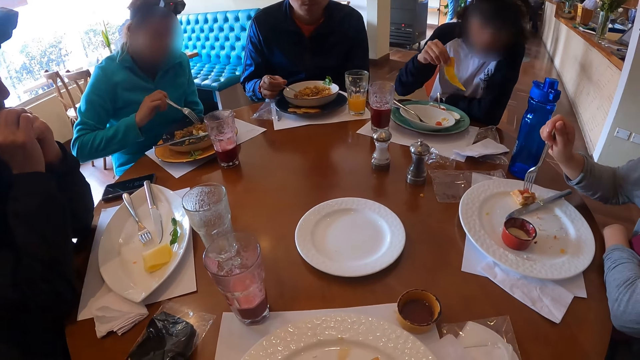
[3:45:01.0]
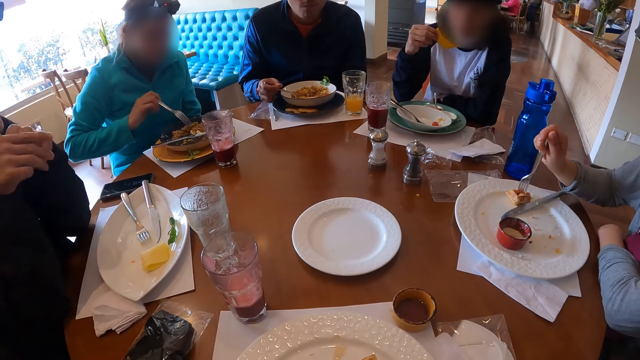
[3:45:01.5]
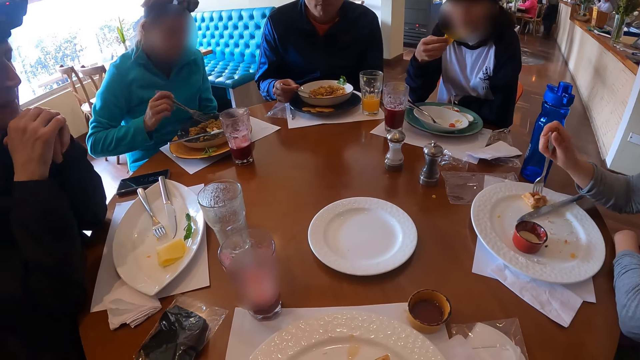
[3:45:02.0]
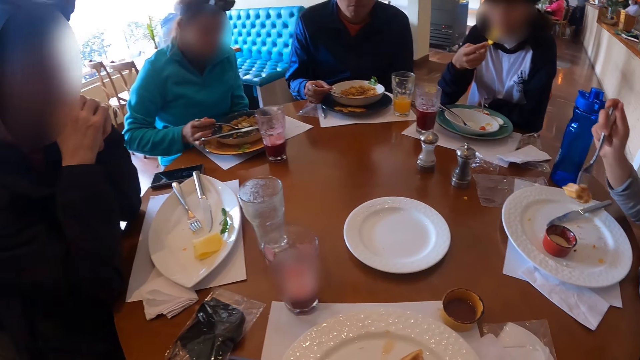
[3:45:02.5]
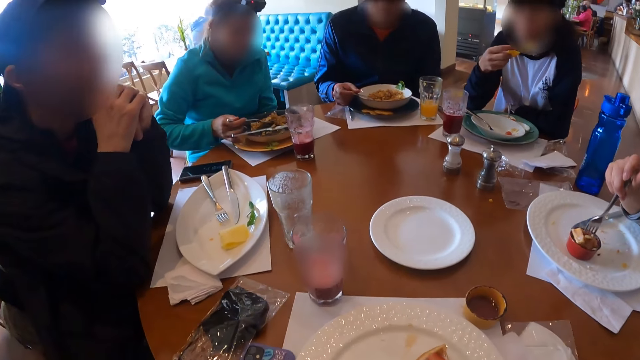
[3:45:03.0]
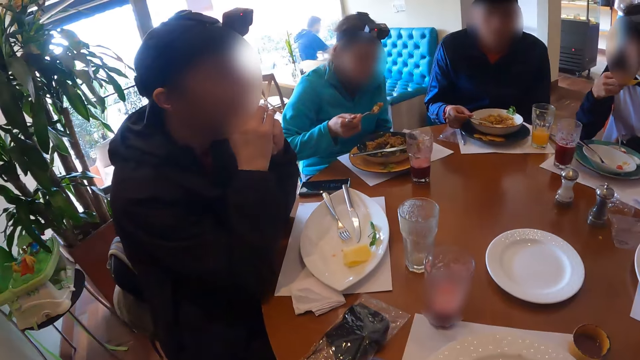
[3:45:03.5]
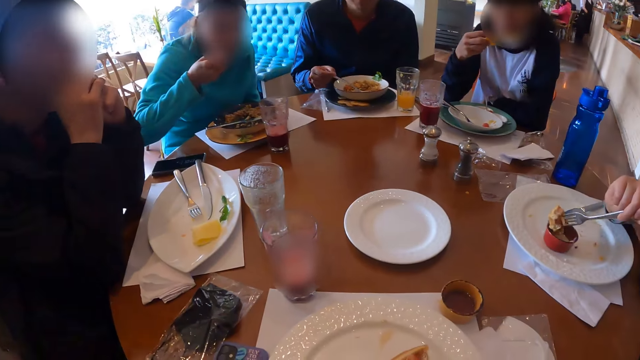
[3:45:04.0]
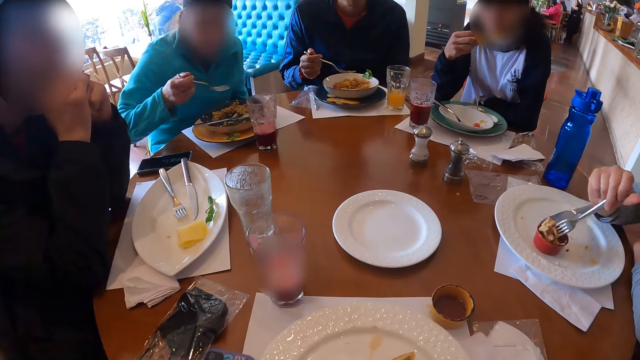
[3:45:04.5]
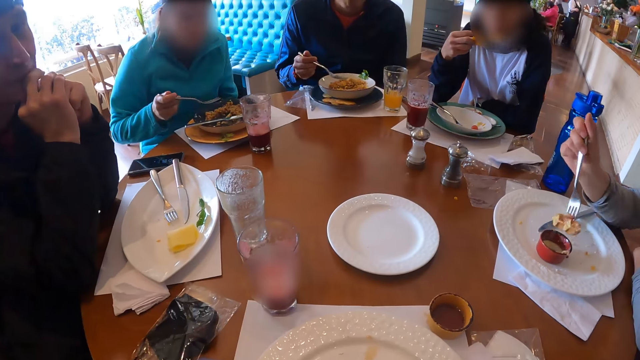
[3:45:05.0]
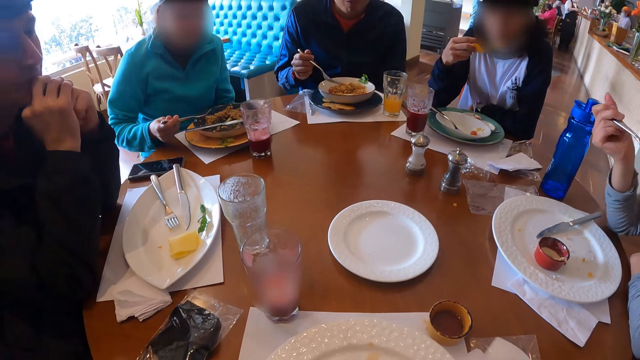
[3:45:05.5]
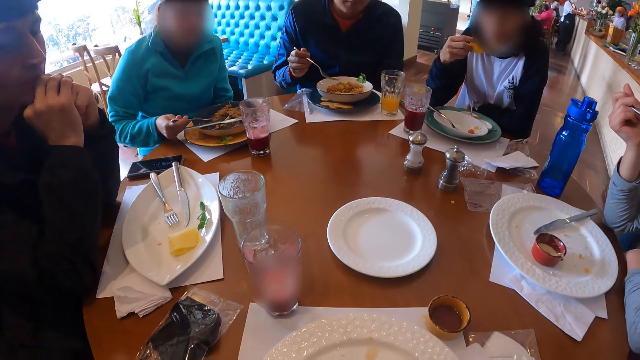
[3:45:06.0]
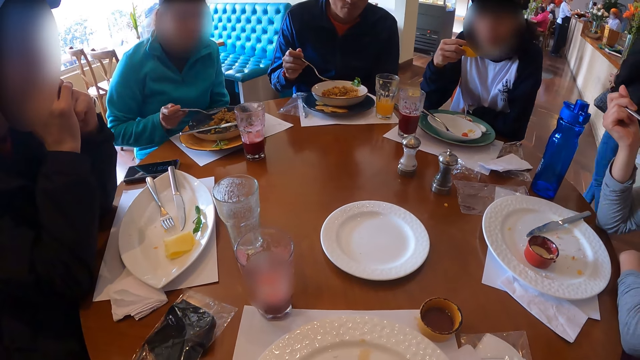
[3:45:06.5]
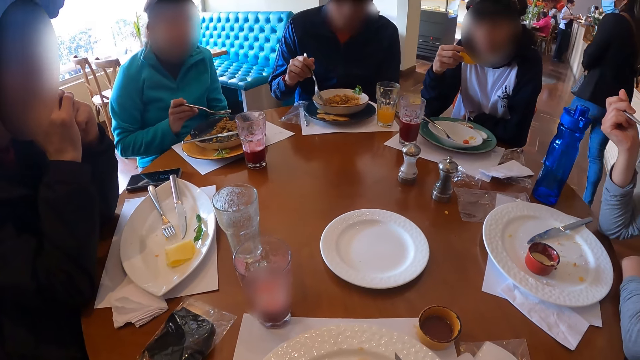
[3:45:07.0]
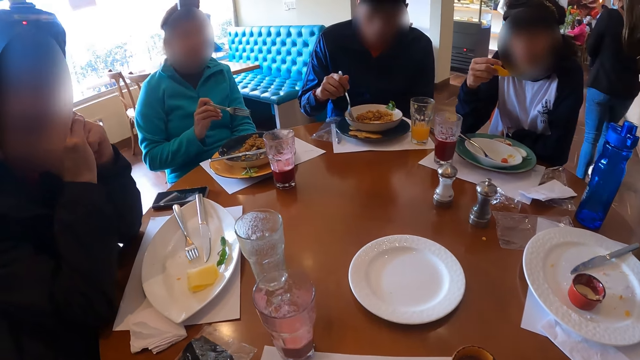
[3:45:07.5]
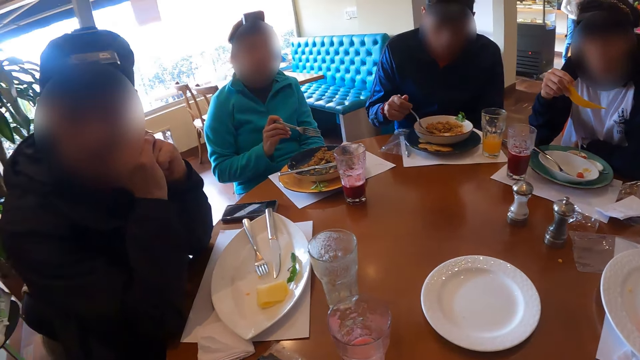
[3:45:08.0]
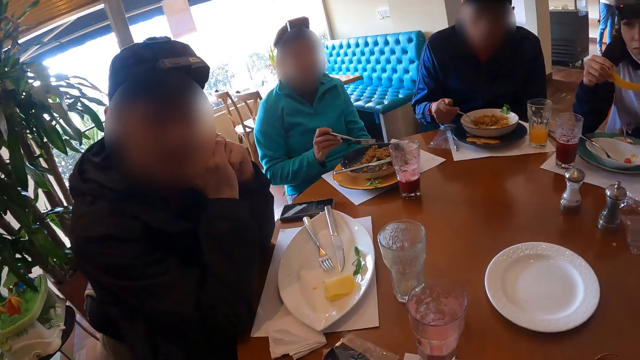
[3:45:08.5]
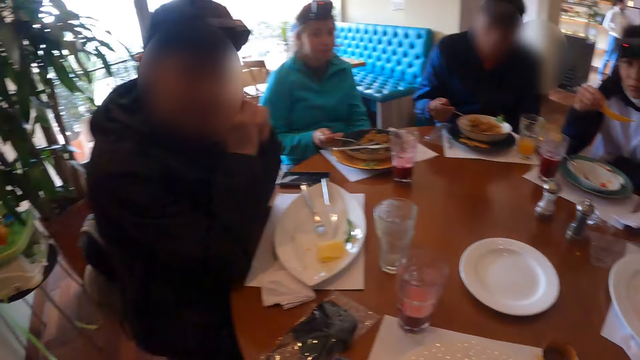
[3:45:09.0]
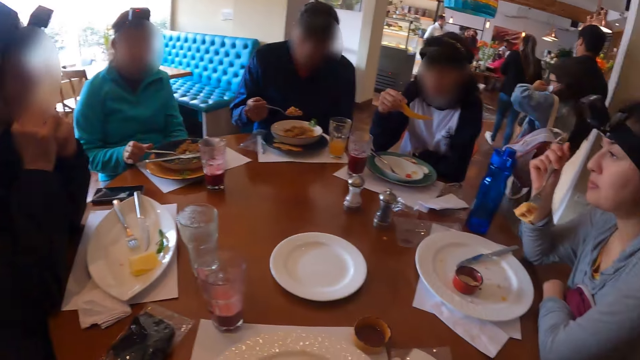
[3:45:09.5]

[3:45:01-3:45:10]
A man drops the fork on the plate with his right hand. Another man eats pizza from the plate with the fork in his right hand. The first man picks up the fork from the plate with his right hand. A woman eats egg from the plate with the fork in her right hand.

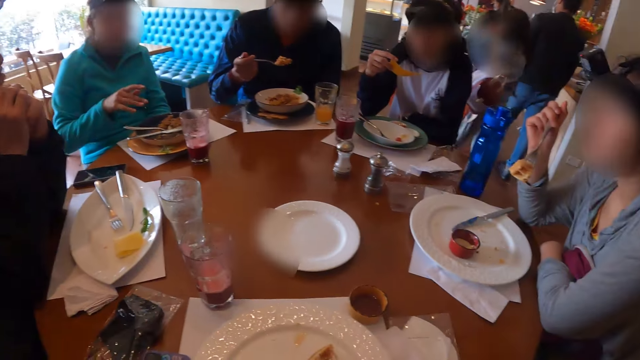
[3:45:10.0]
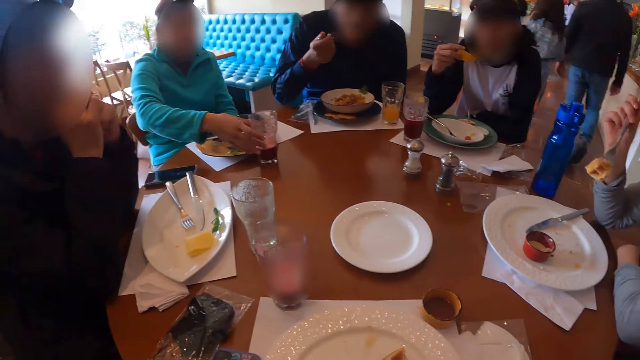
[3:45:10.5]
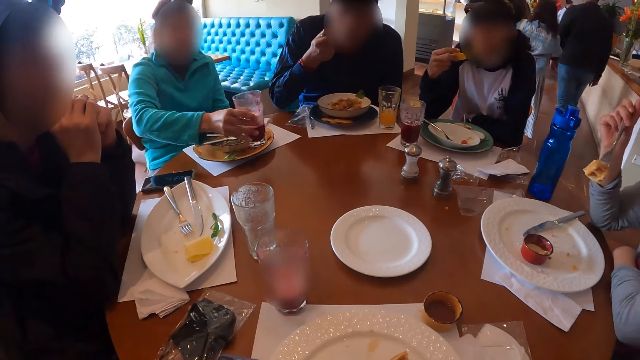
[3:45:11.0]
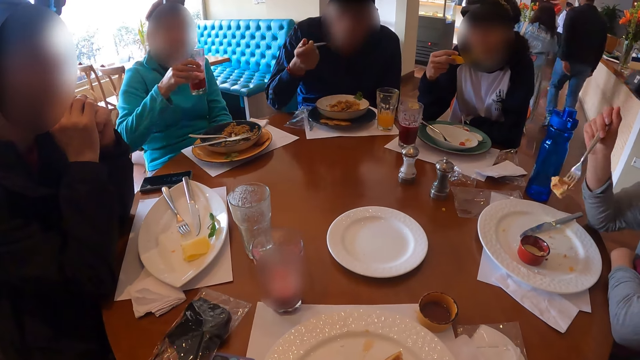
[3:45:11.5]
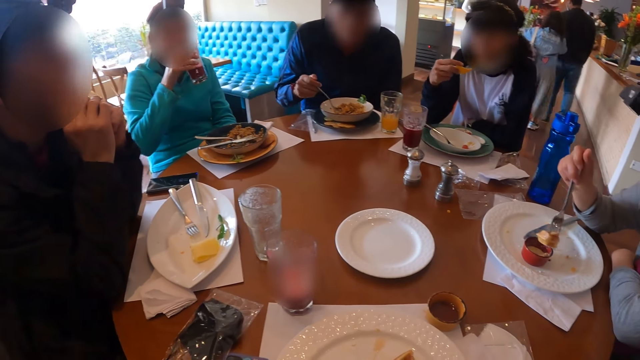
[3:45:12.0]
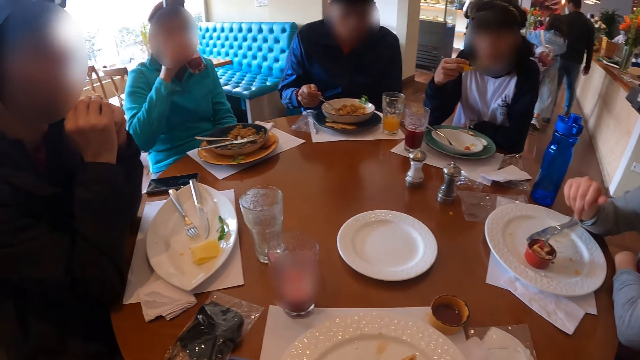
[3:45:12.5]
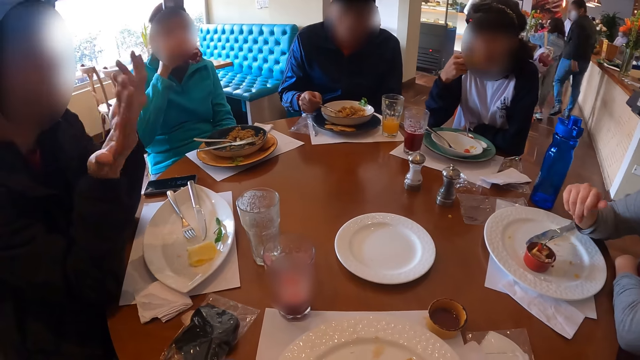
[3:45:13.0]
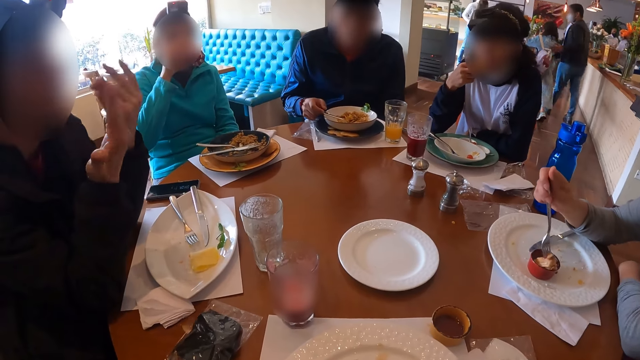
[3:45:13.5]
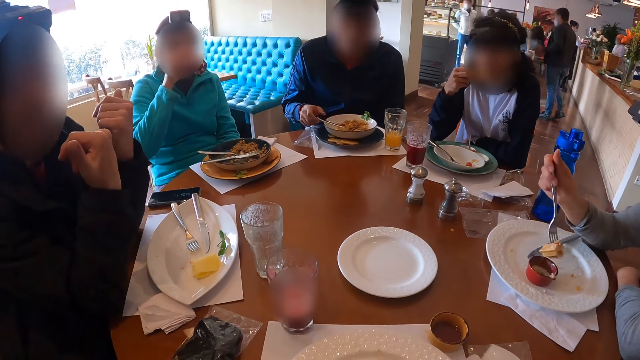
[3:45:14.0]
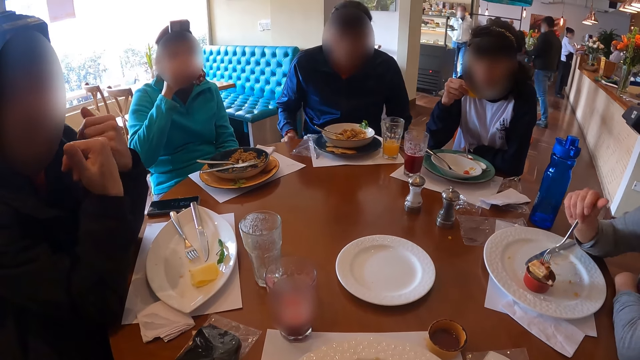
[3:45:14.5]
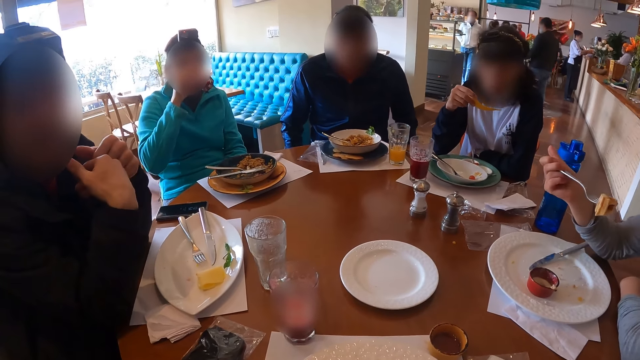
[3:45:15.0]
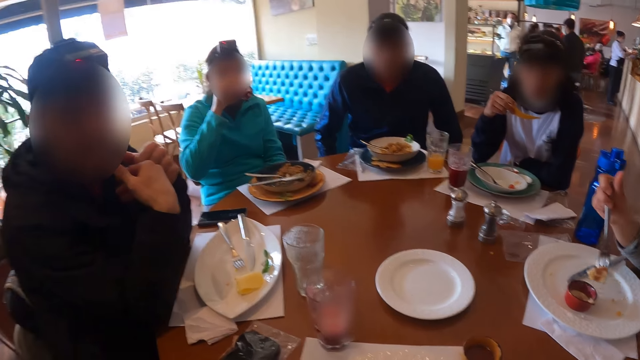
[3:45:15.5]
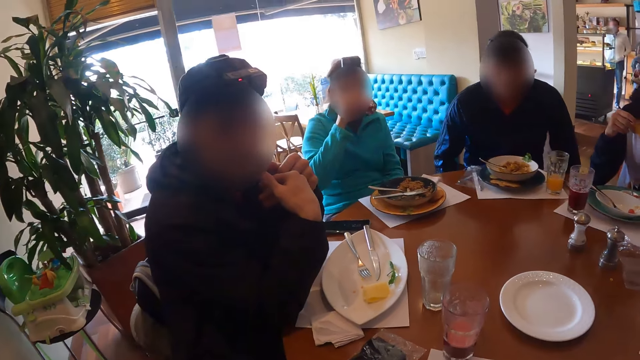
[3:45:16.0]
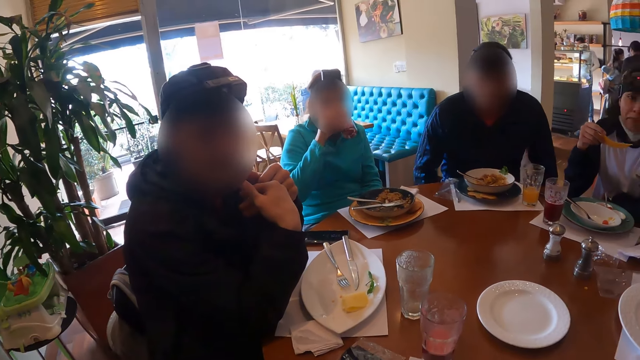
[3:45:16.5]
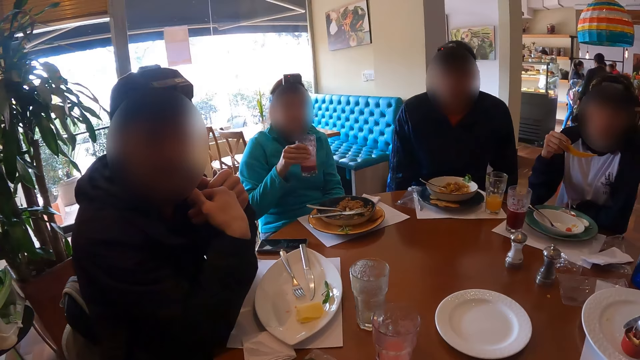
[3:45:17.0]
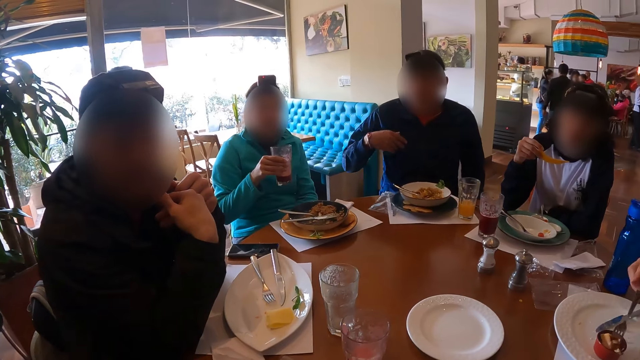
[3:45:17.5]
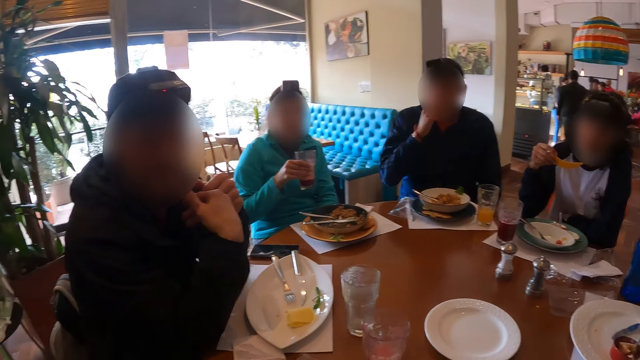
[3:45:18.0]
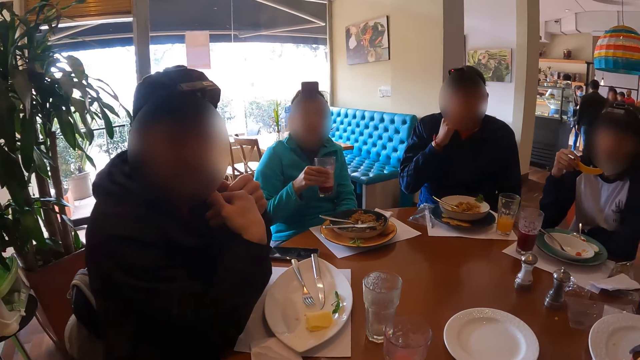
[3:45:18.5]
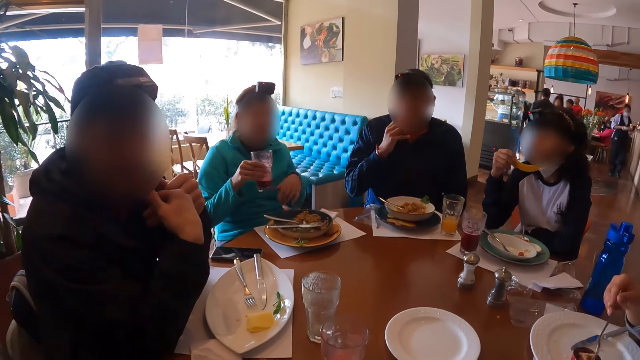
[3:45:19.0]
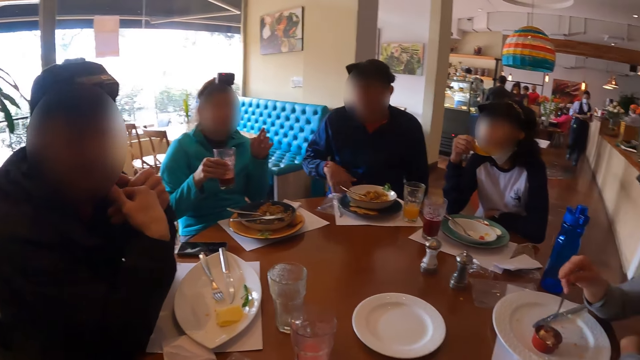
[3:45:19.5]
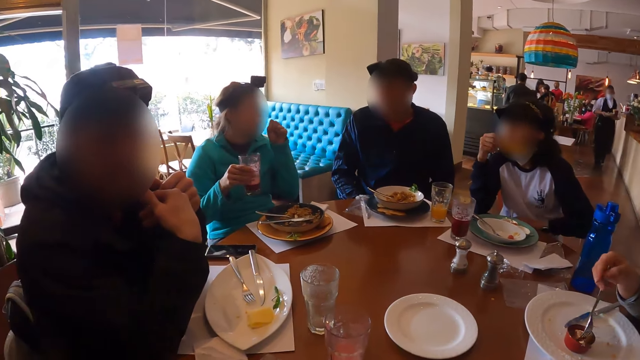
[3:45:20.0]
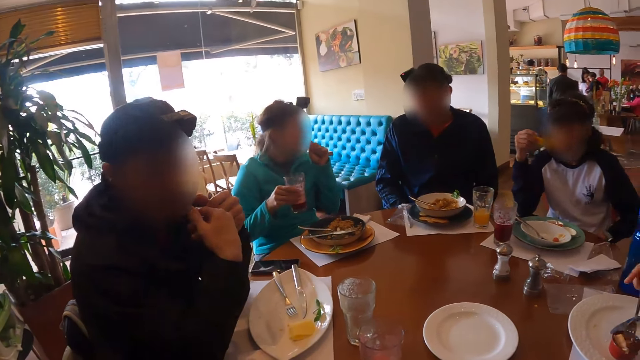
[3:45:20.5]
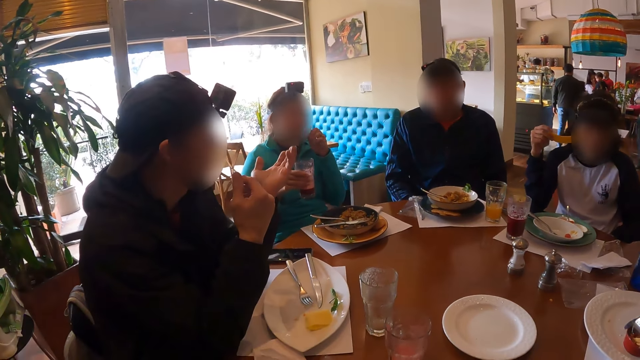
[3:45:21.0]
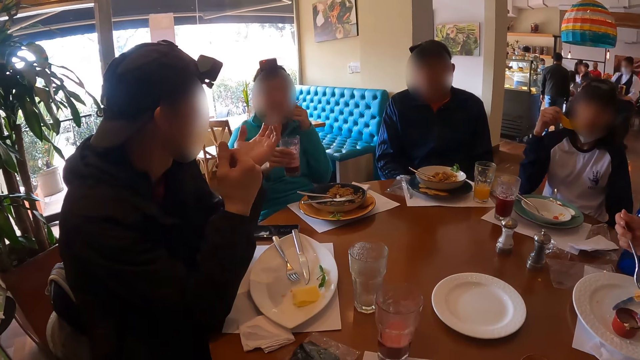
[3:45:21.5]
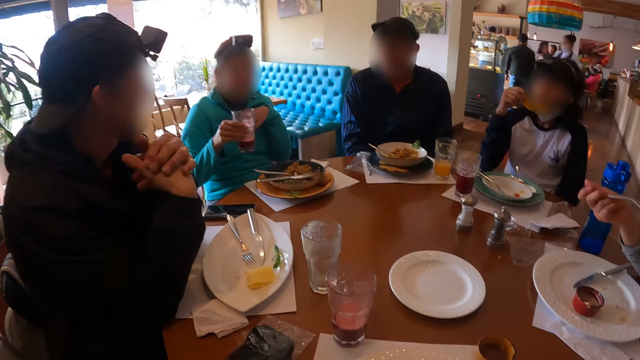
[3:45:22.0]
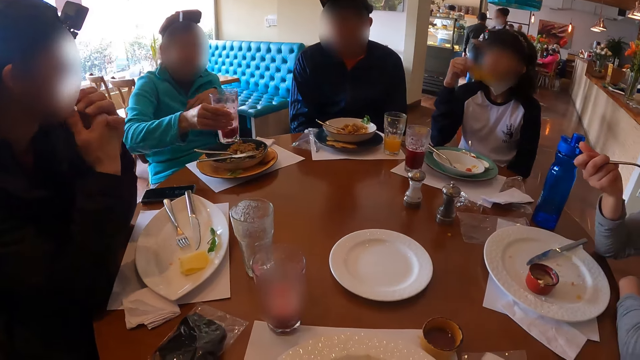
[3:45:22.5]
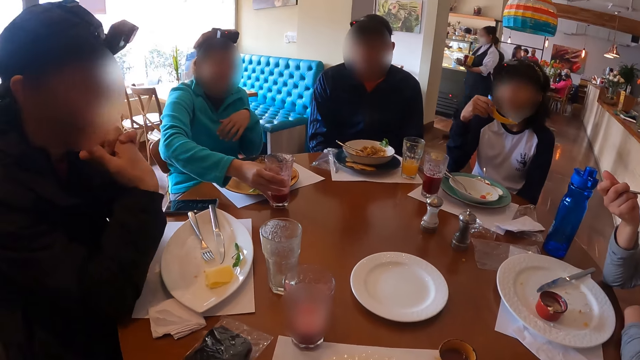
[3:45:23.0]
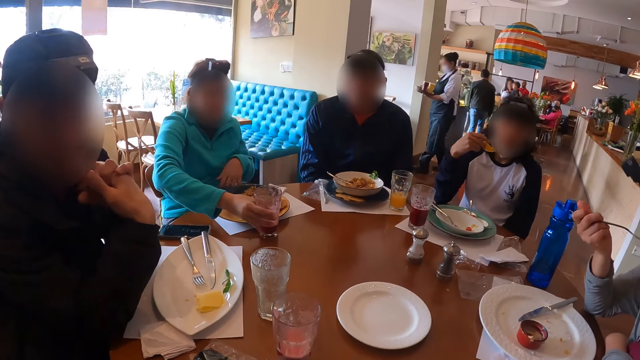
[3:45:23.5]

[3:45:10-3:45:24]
A man eats egg from the plate with the fork in his right hand. Another man picks up the cup from the table with his right hand. A woman eats the potato chip with her right hand. The first man drops the fork on the plate with his right hand. The other man interacts with the camera wearer. A third man touches his face with his right hand. Another woman dips the waffle on the fork in her left hand into a dip plate. The first woman gesticulates with her left hand and touches her face with her left hand. She touches her face with her left hand again. The other woman eats the waffle on the fork in her left hand. The first woman places the cup of juice on the table with her right hand. A third woman eats the chip in her right hand.
